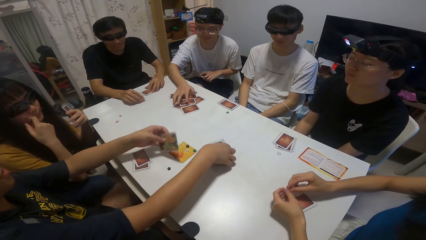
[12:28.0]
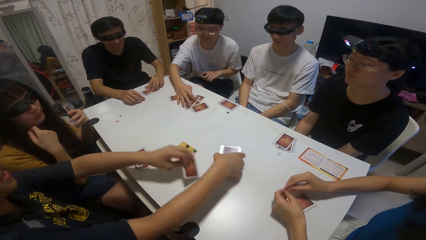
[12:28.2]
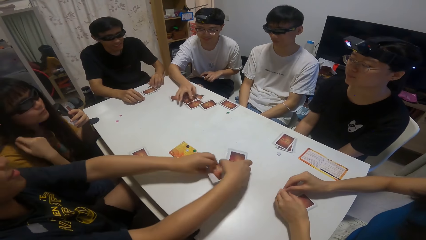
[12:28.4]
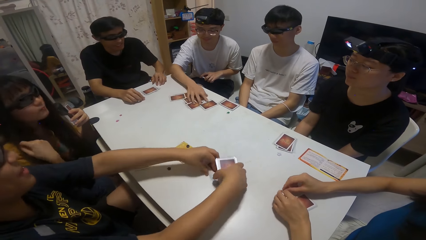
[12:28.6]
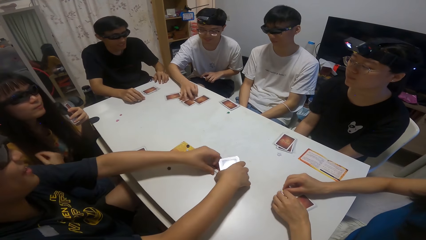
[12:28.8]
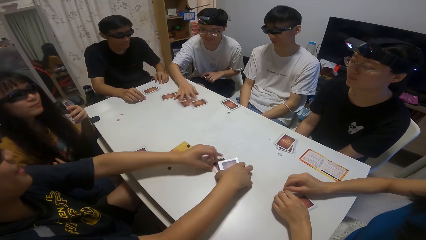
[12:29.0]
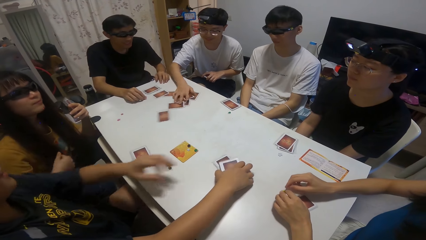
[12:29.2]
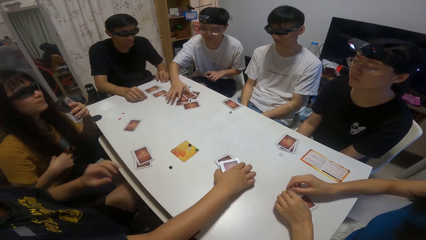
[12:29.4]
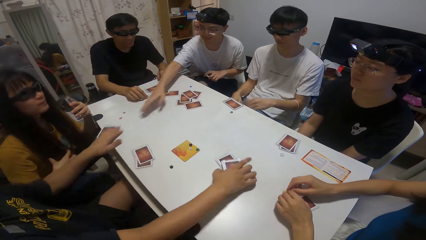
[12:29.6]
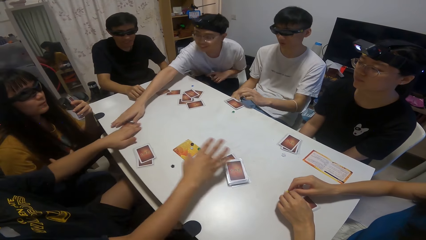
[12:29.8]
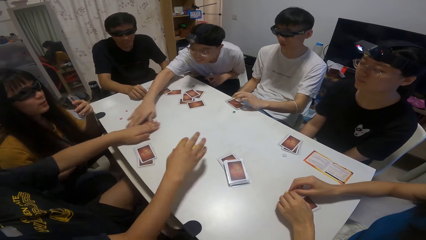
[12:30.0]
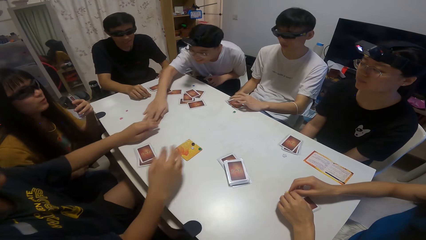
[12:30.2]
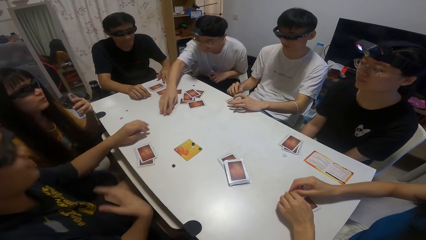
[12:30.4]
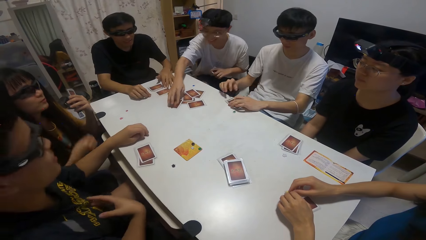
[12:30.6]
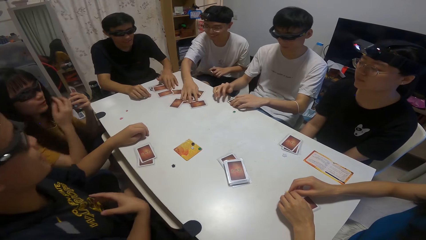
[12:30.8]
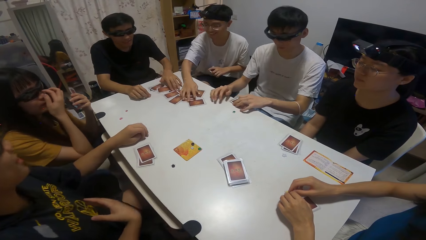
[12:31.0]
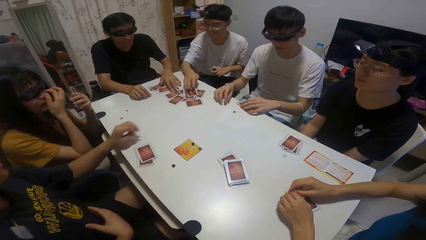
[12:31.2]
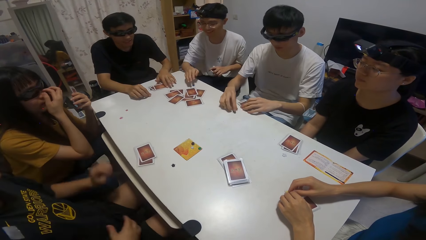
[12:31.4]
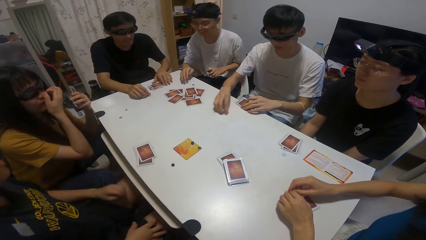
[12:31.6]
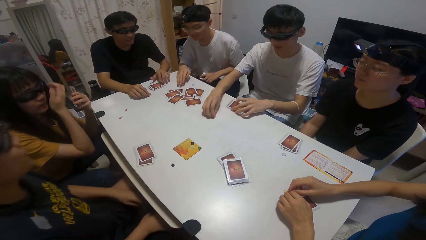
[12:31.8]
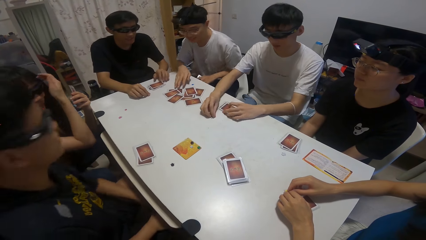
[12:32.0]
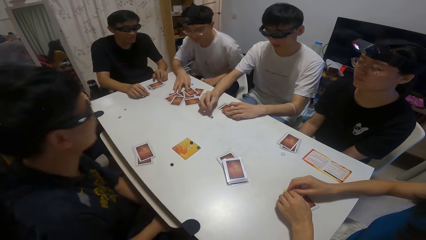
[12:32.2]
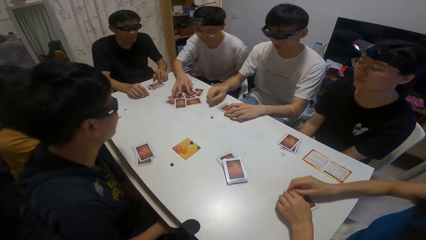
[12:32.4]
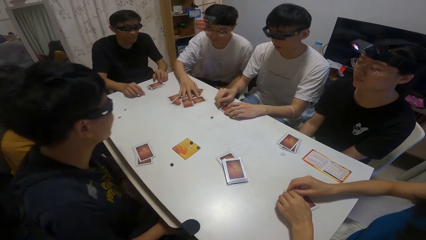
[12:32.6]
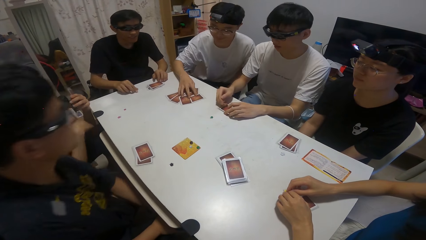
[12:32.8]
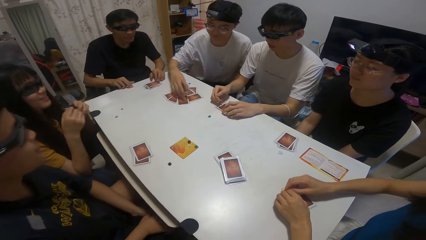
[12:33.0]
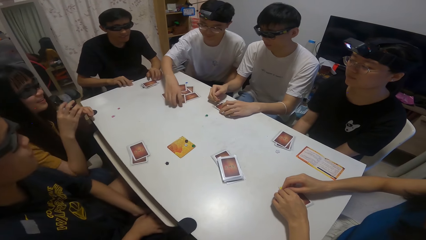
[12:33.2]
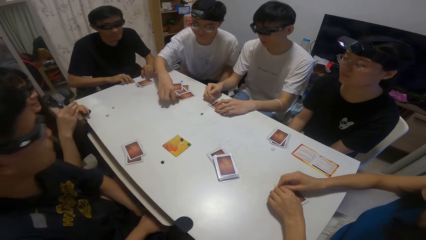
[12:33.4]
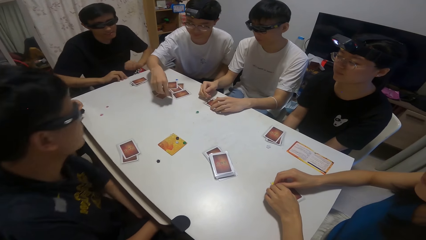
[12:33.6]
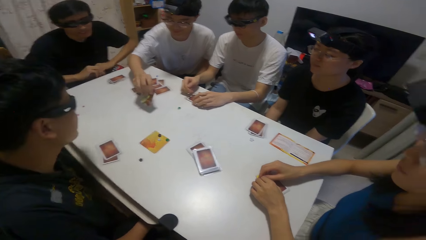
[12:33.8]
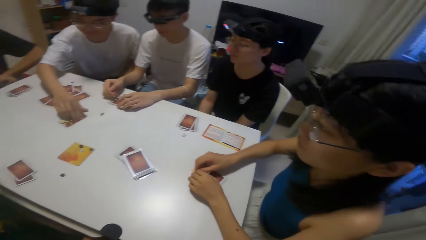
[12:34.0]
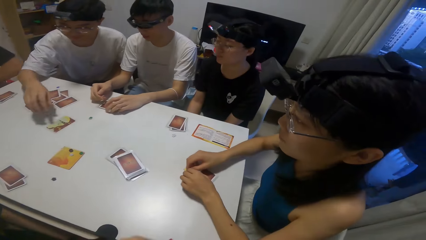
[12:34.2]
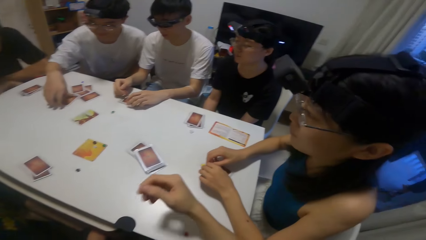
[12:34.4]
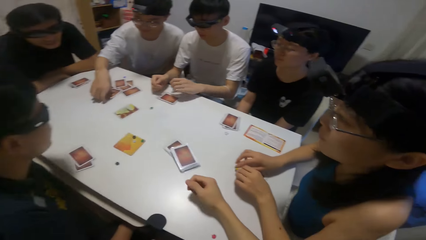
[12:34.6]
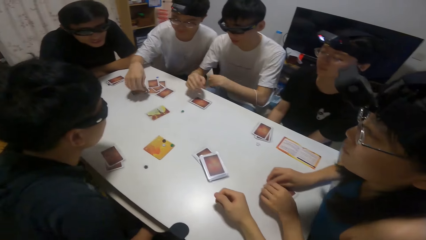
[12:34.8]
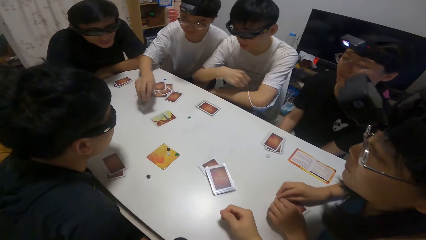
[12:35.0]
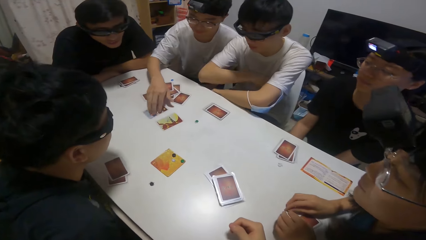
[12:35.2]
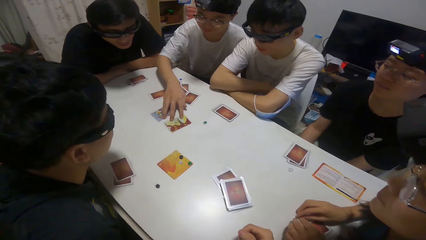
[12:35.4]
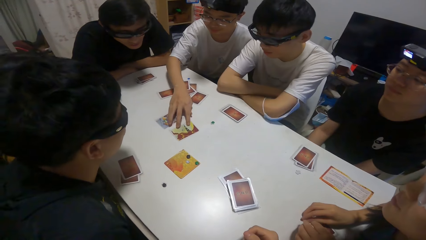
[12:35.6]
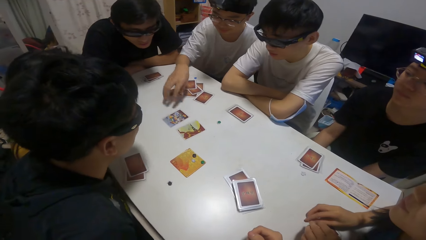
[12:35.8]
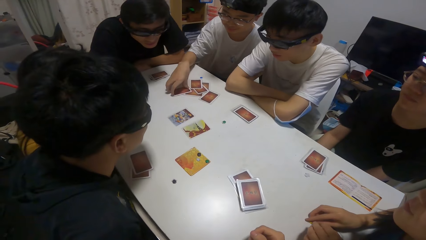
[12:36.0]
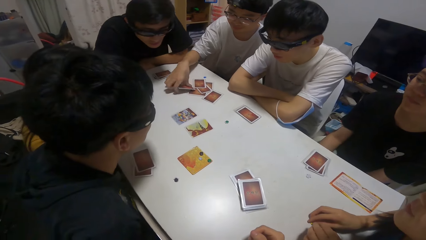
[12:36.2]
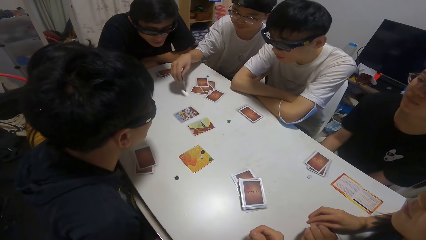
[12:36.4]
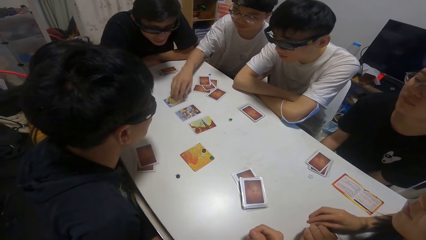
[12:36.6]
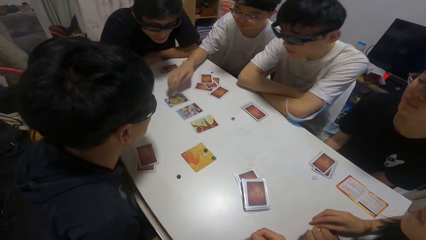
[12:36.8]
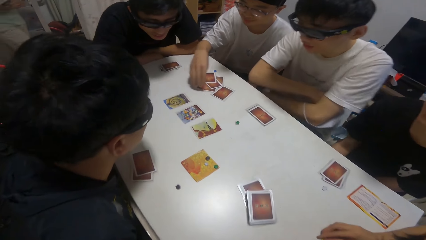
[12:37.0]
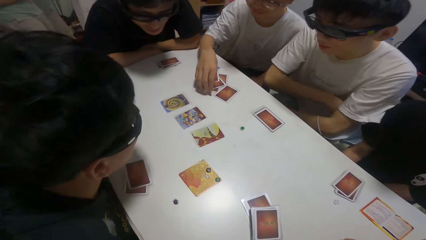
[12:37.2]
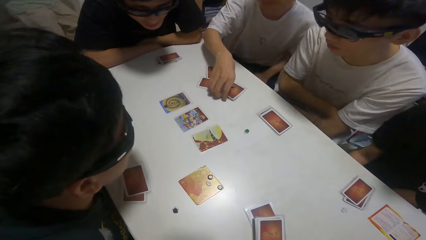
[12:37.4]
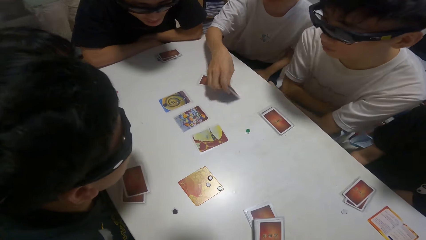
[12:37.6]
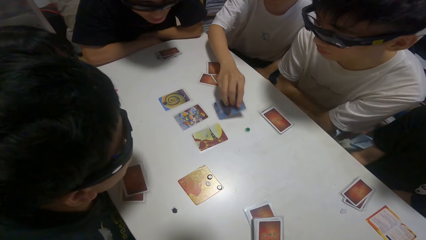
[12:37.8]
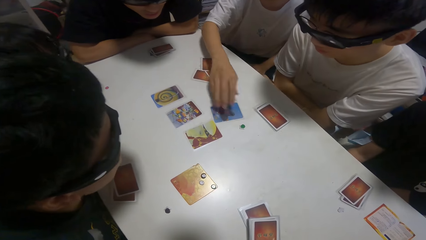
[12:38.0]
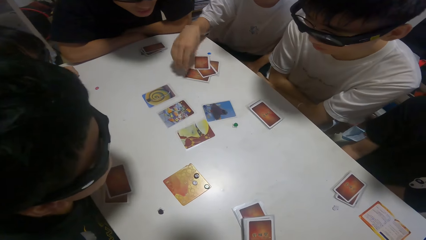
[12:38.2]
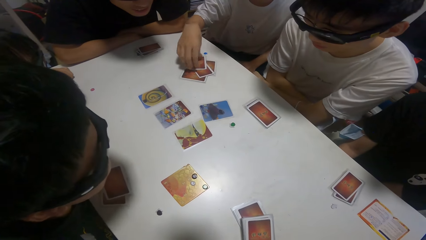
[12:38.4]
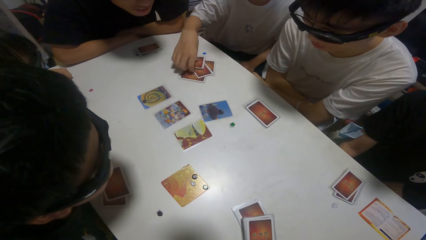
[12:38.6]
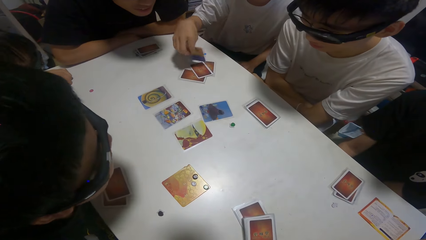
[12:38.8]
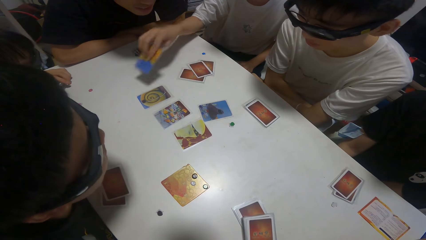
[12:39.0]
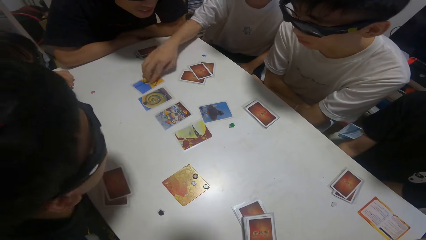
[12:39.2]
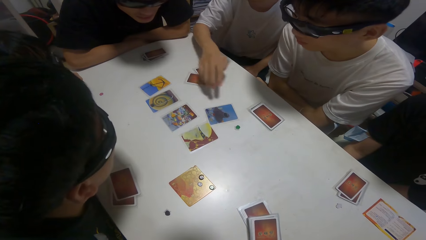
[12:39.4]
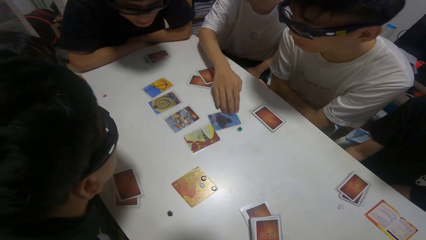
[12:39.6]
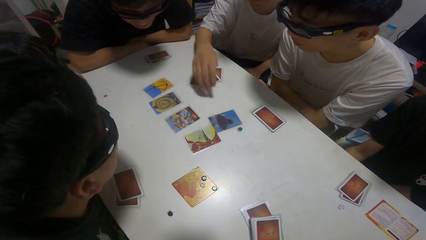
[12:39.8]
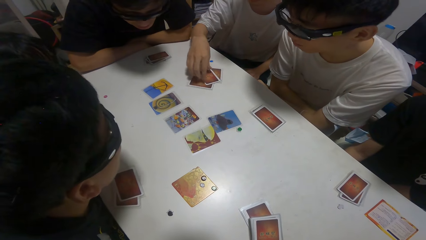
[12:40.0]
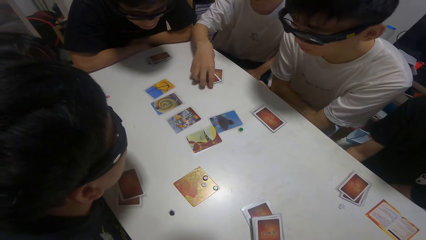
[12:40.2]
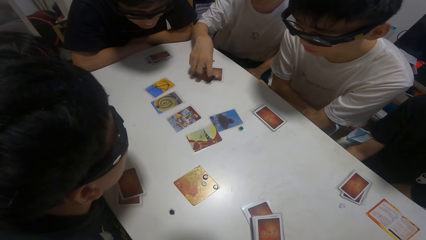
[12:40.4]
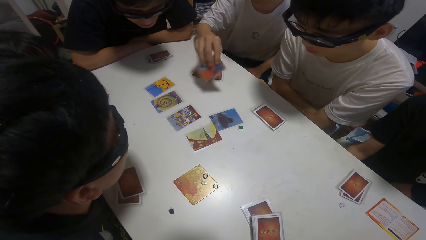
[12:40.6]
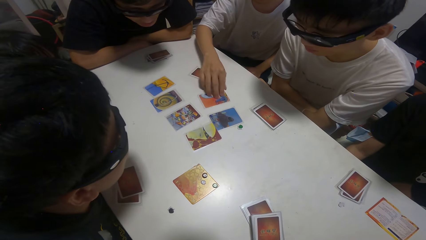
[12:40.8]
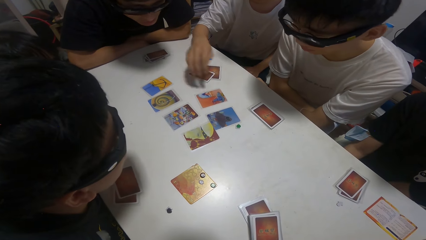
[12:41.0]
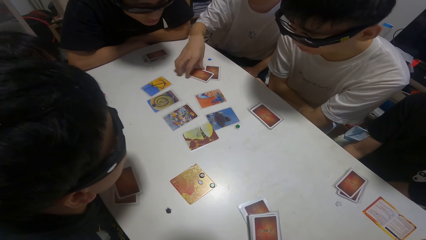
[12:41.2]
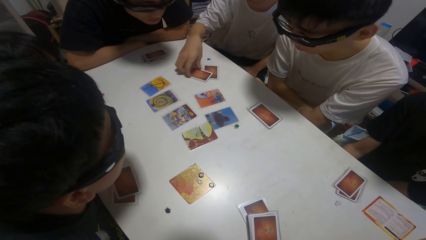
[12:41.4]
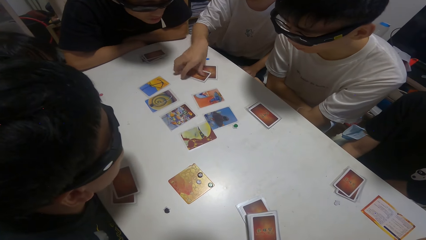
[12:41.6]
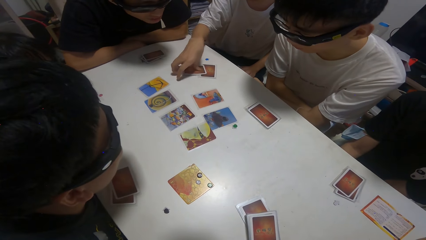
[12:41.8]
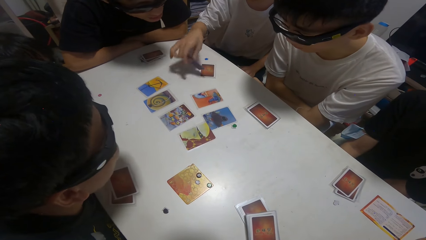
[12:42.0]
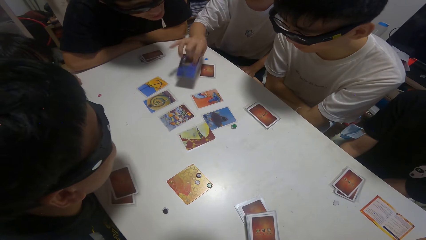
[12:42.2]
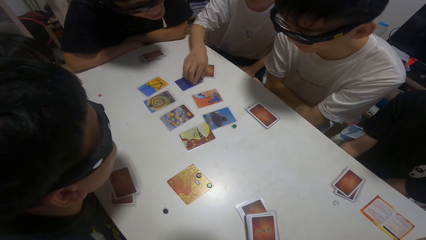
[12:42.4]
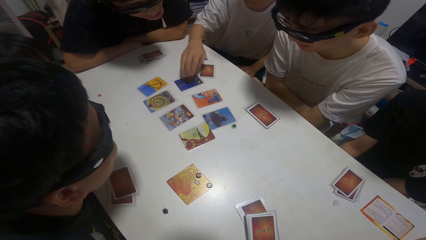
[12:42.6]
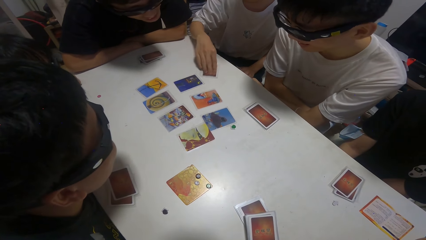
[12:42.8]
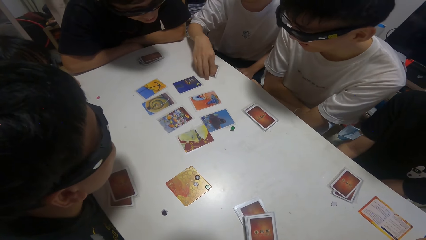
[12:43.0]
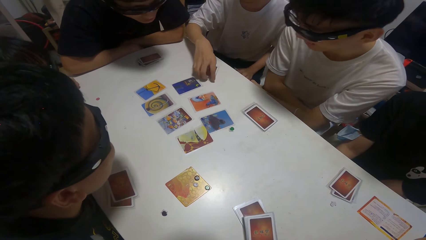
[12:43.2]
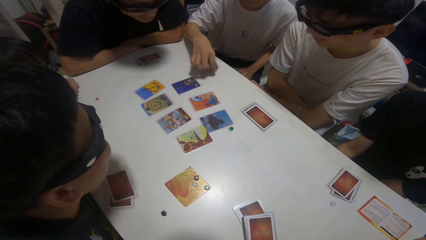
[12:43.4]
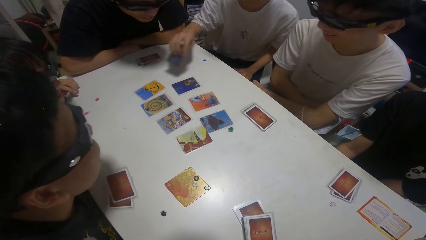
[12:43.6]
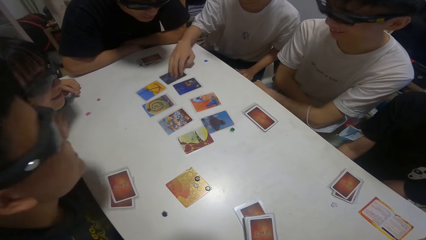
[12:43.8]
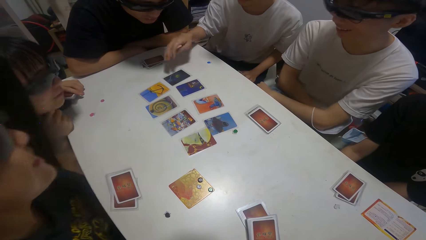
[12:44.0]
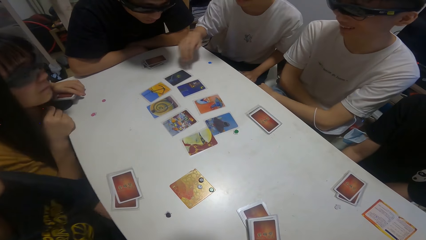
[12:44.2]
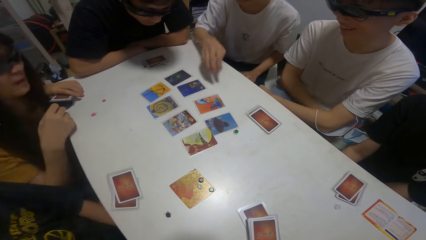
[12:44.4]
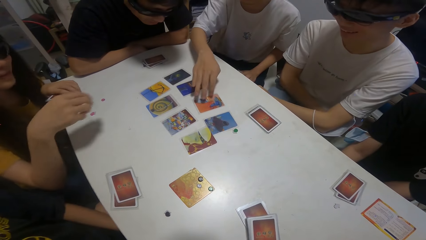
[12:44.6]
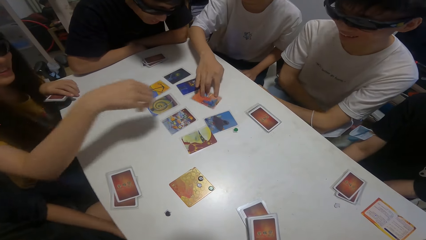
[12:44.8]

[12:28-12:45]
A person grabs the card. Another person grabs the card. A boy sorts the cards on the table. The second person turns the cards.
